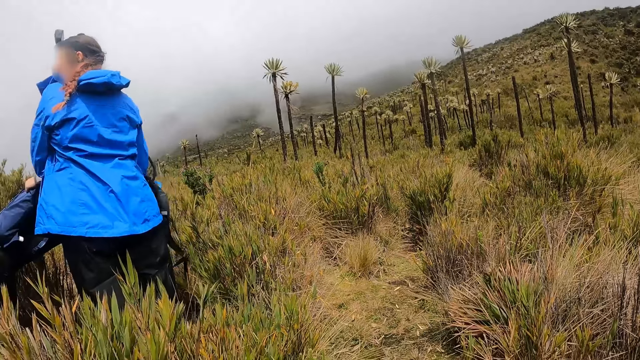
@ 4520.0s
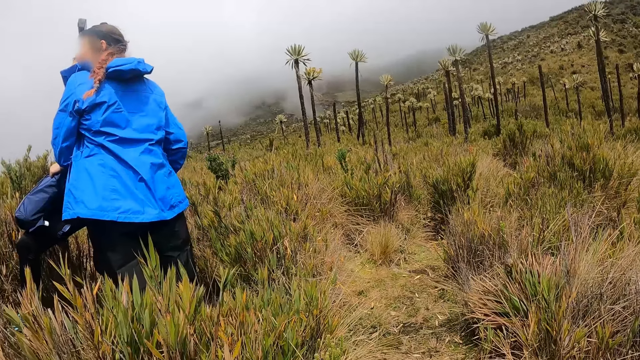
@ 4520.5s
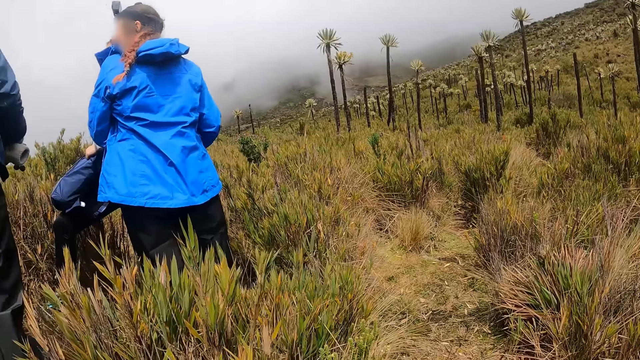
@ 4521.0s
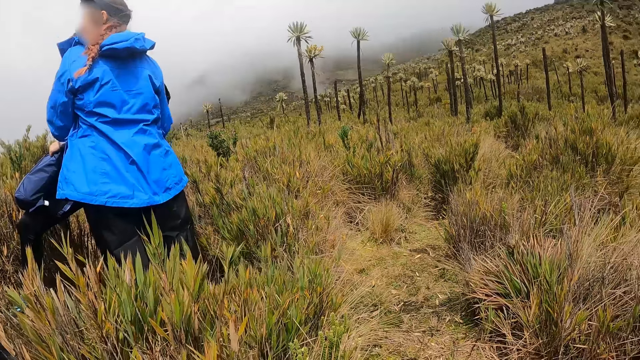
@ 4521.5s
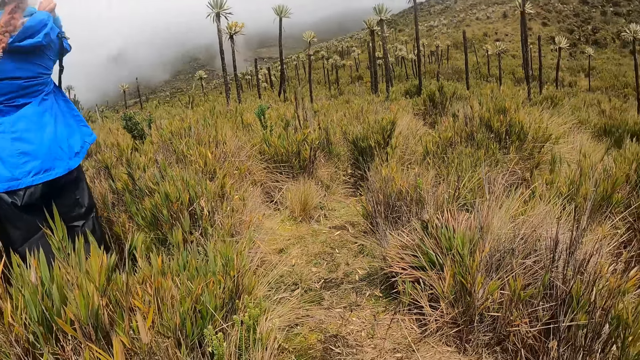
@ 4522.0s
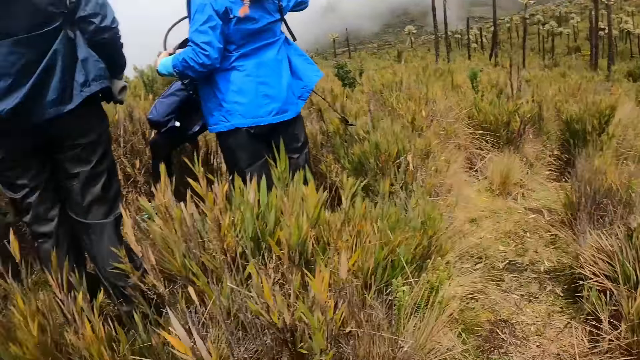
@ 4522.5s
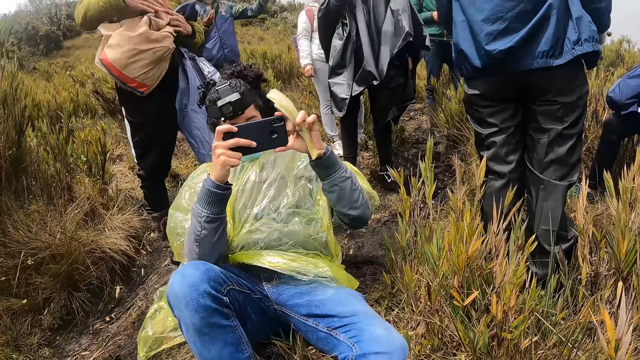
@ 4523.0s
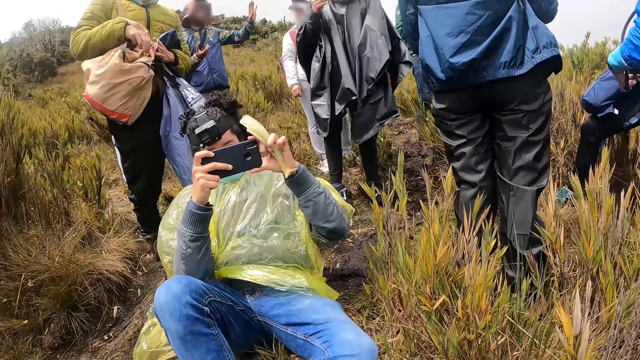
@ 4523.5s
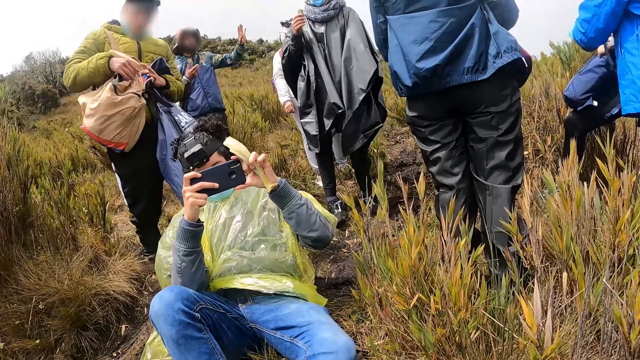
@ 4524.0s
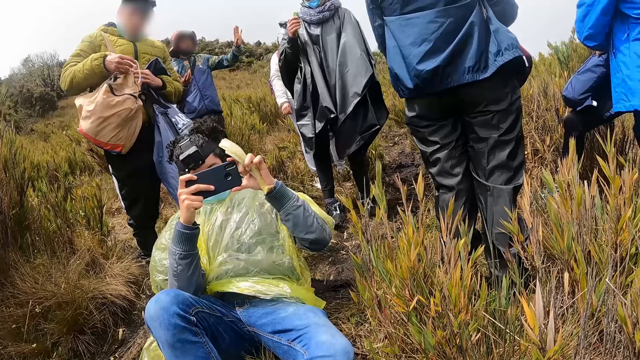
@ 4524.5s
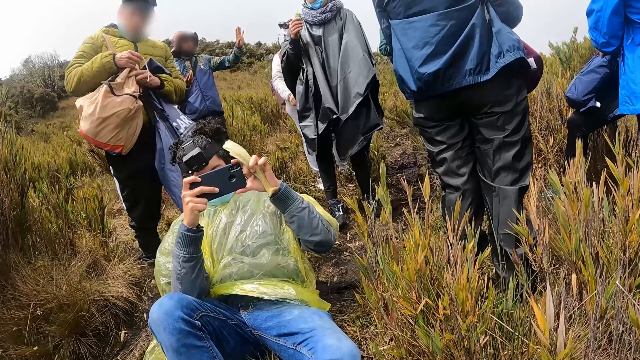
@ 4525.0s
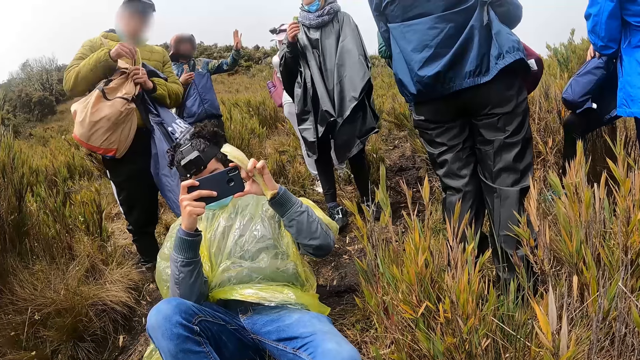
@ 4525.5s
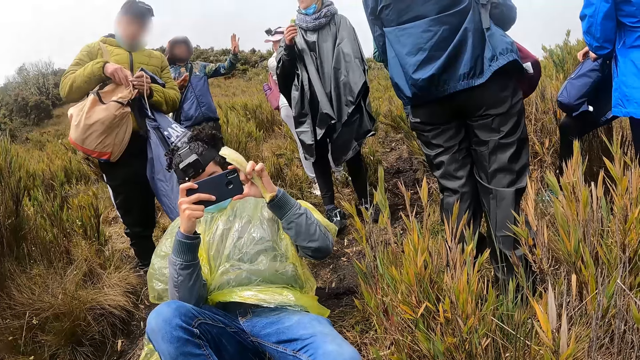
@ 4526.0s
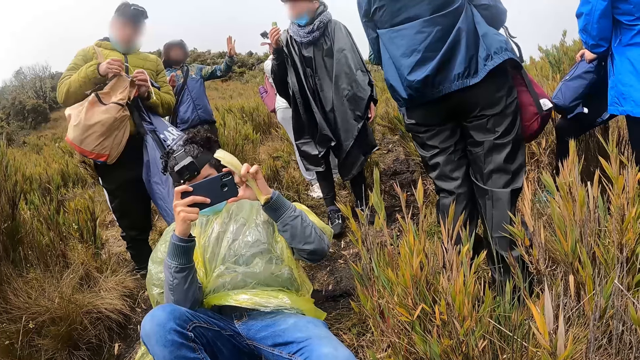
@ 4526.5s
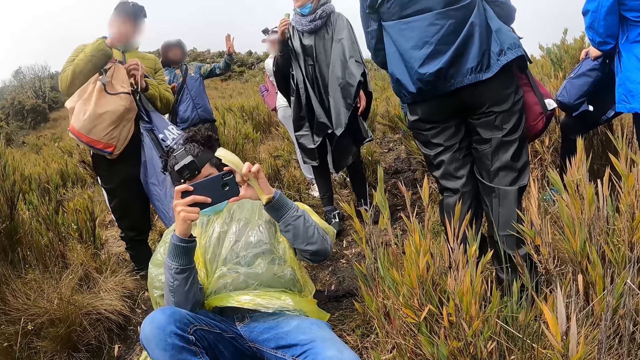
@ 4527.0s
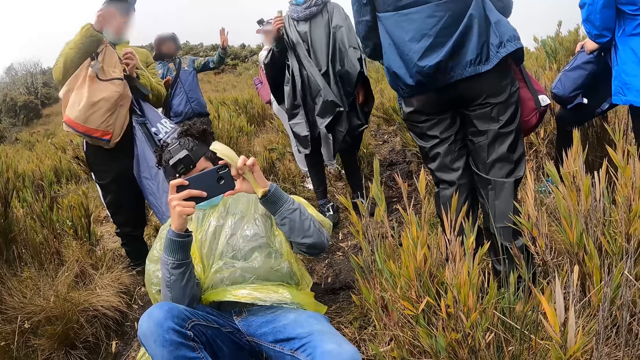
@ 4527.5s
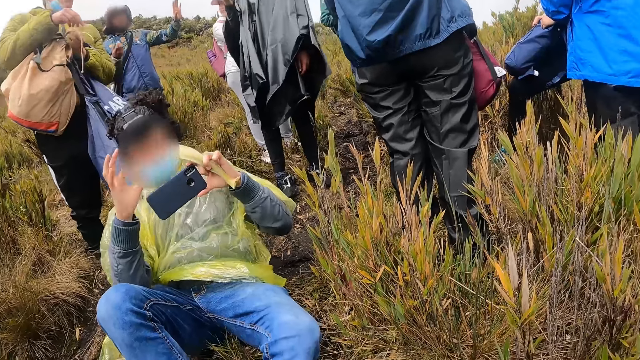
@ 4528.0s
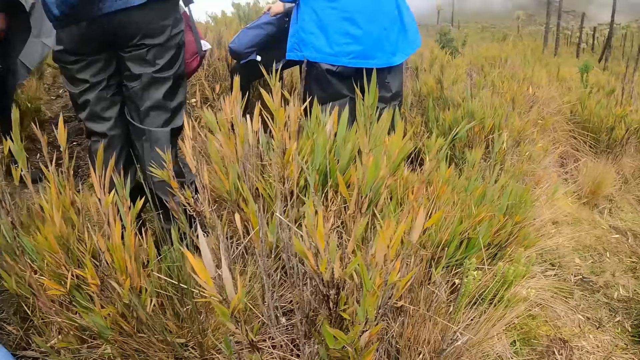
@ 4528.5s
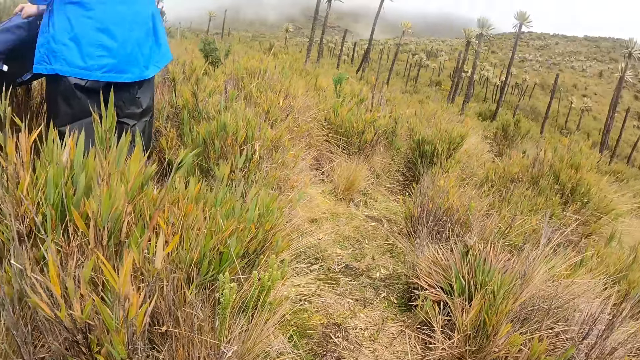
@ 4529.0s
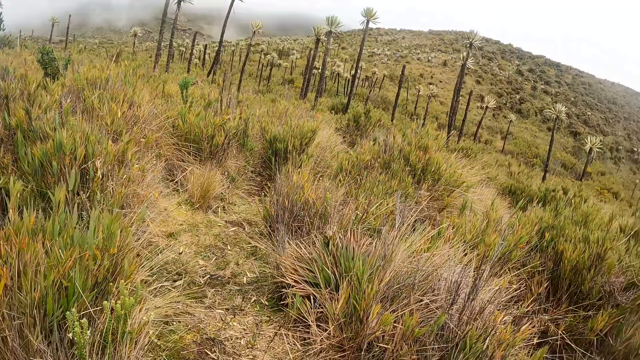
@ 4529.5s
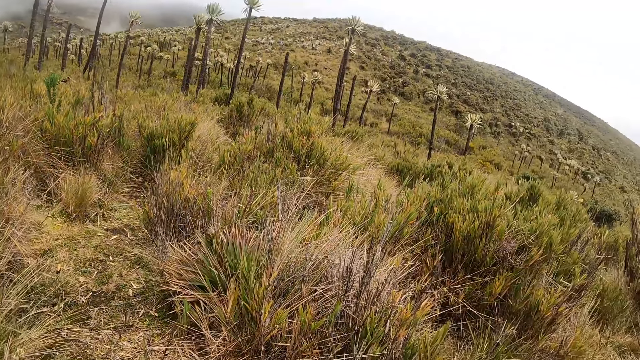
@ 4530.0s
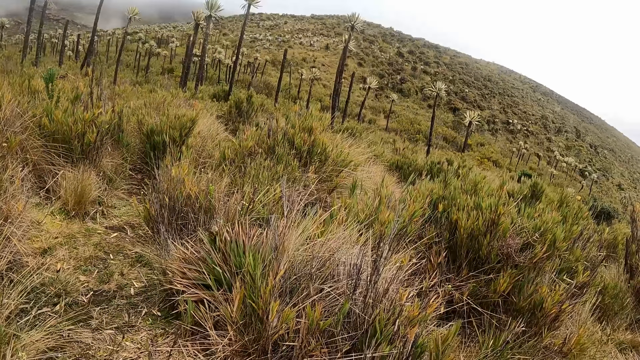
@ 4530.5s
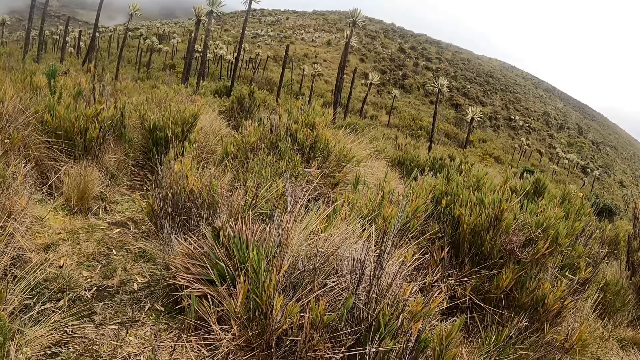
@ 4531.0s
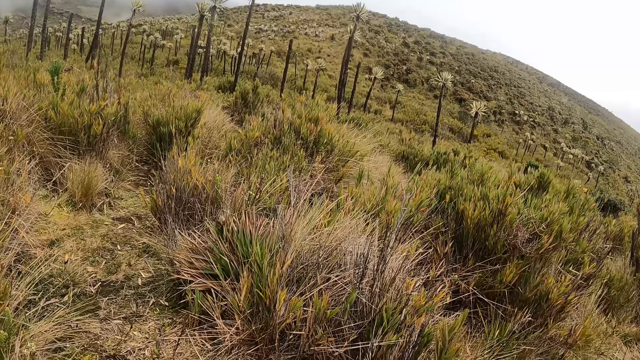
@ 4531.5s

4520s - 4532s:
The man operates a phone with both hands. Another man ties his bag with both hands.

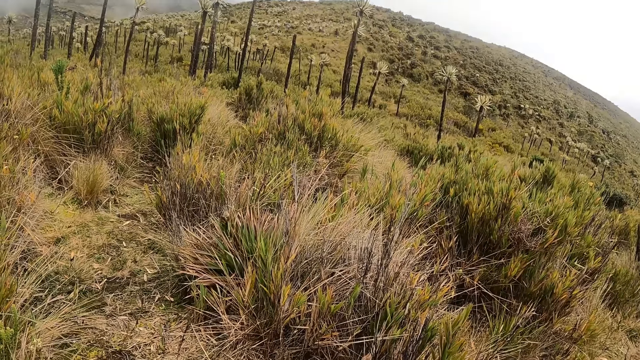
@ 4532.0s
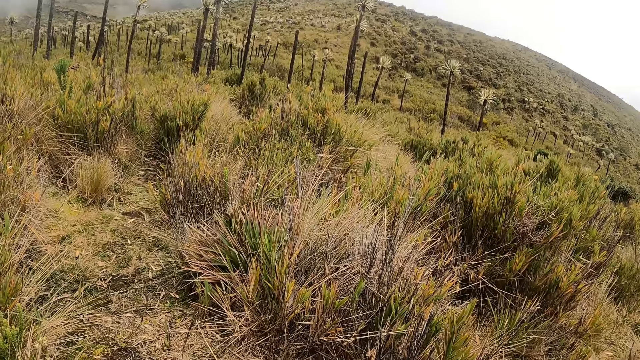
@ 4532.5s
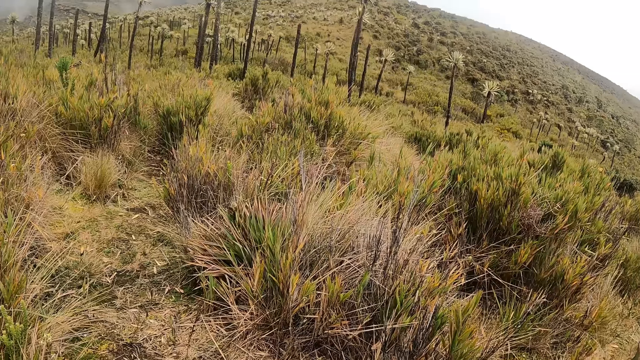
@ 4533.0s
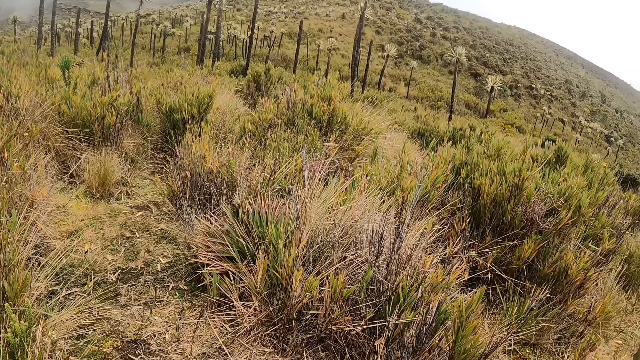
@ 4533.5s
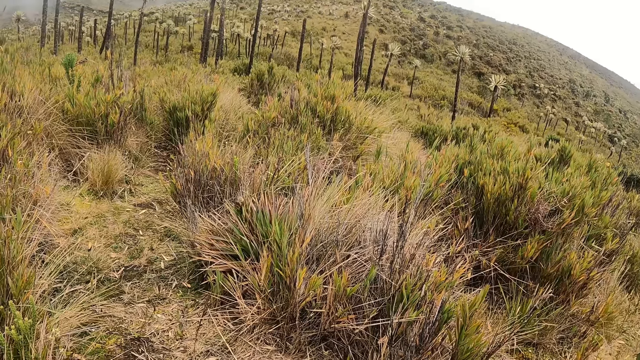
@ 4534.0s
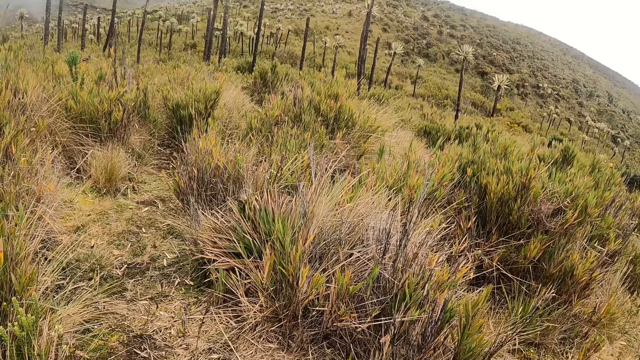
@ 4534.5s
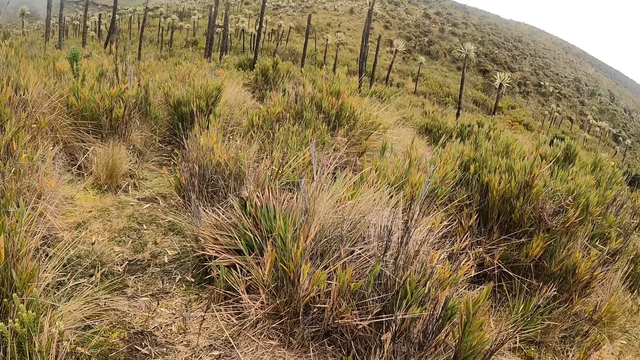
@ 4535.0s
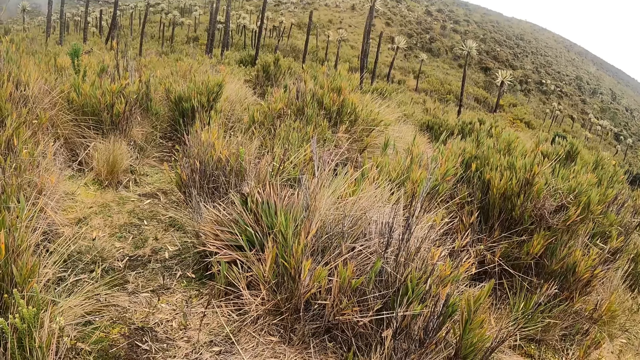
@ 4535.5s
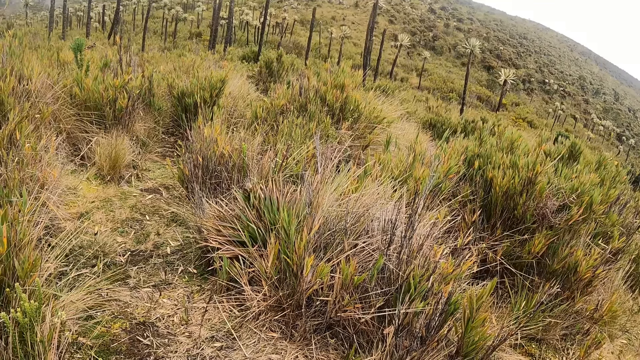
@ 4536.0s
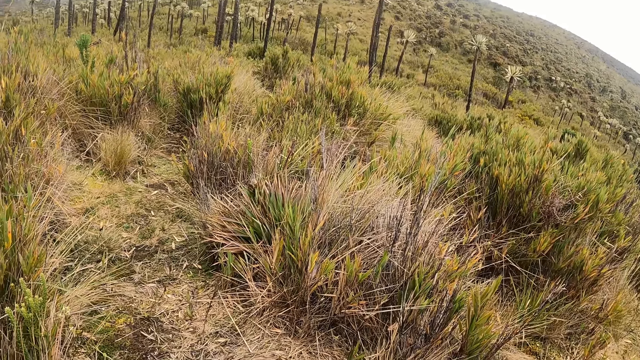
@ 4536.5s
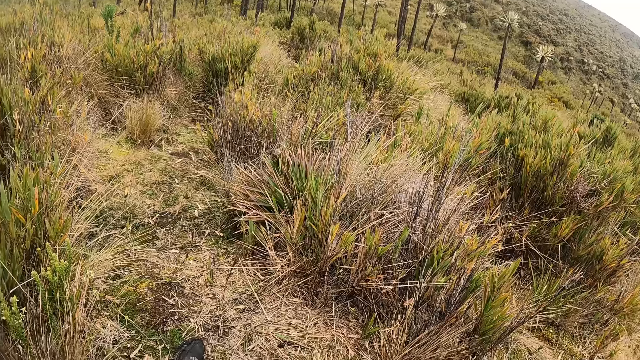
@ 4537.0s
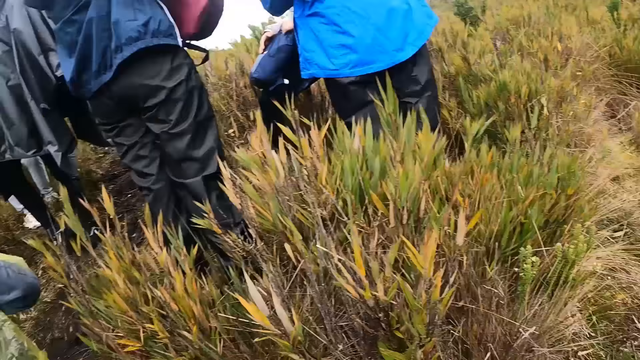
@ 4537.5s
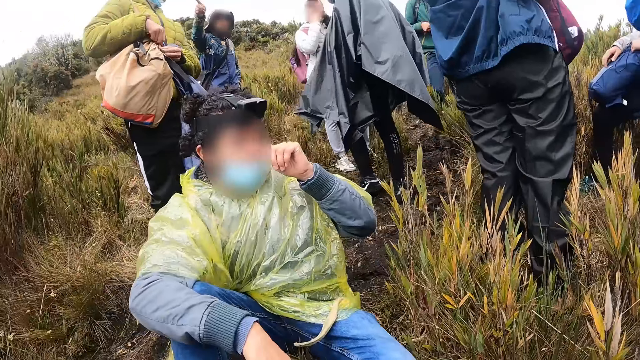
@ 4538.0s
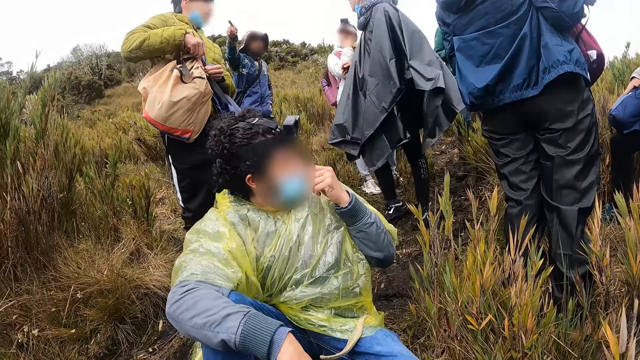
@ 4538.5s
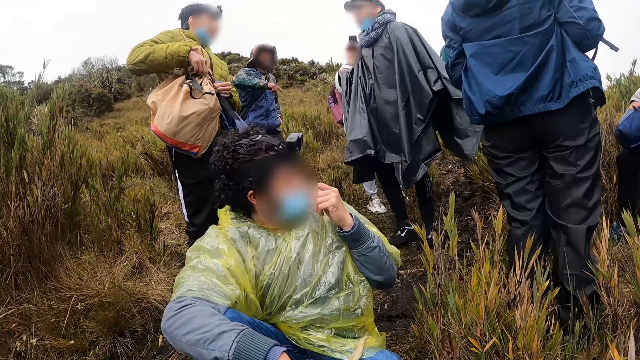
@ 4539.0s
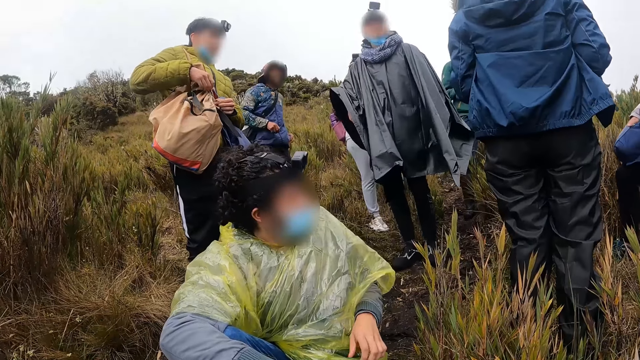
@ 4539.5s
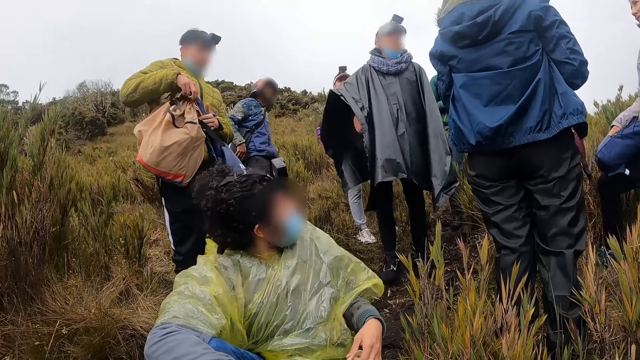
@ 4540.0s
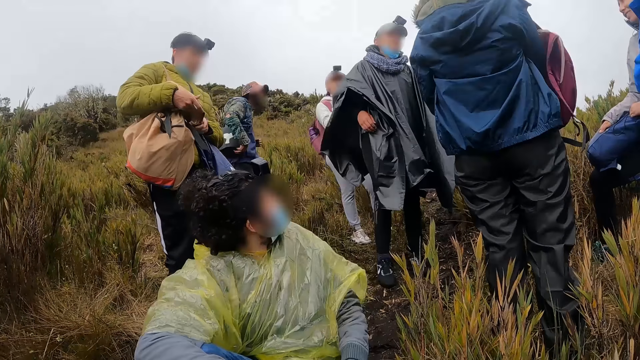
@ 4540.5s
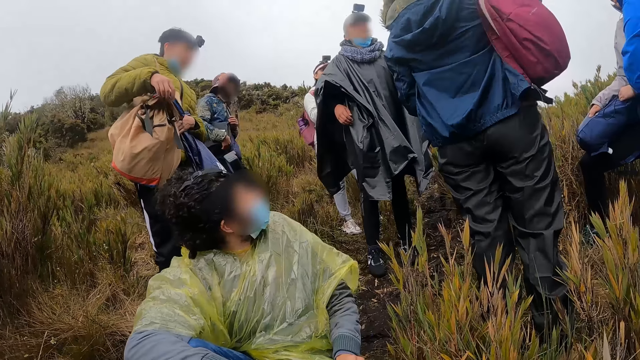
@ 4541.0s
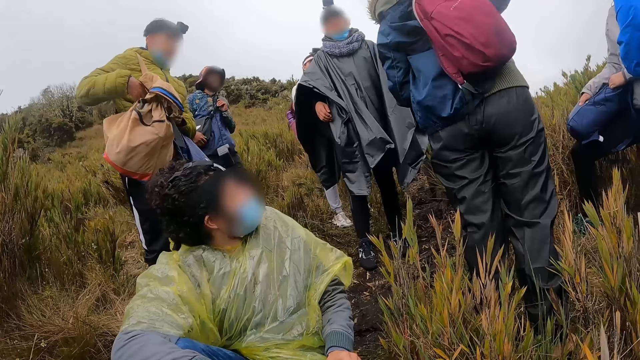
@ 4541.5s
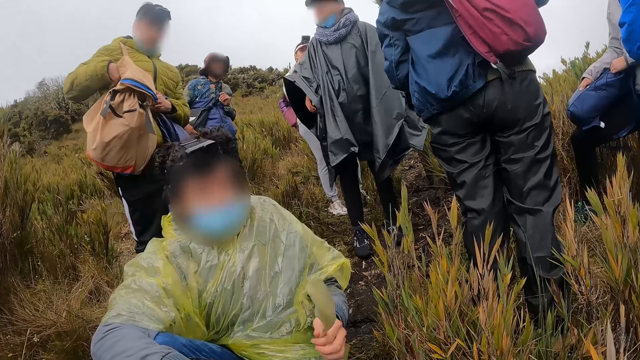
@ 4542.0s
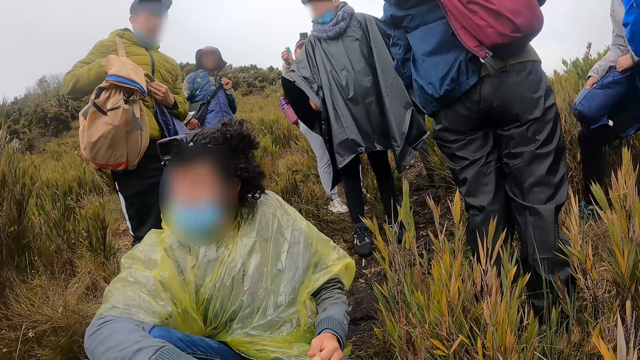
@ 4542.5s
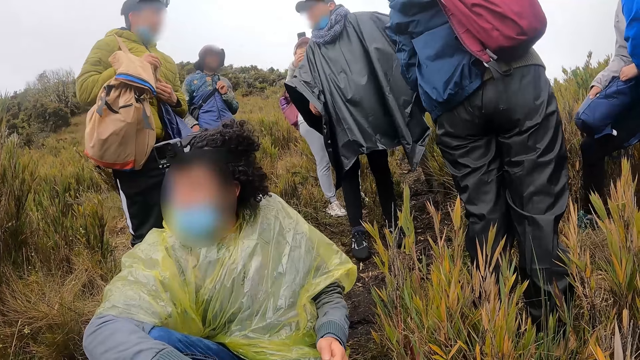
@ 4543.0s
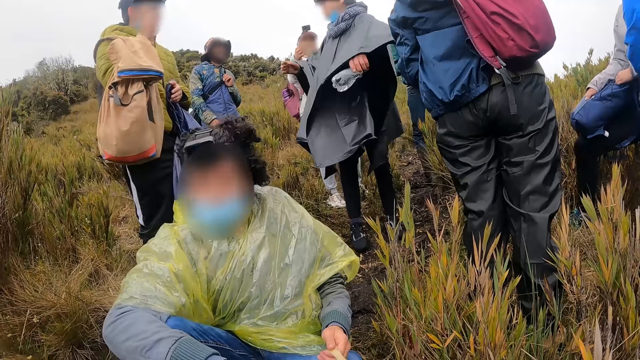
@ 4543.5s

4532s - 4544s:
The man touches his face with his left hand. The other man closes his bag with both hands. Another man adjusts his bag with his right hand.
